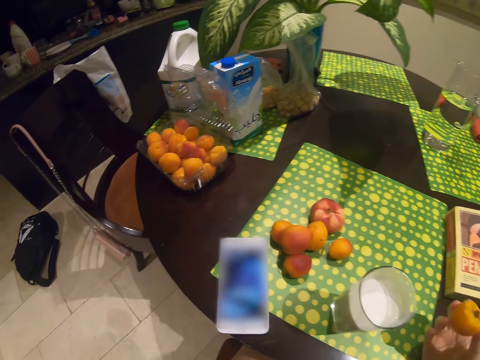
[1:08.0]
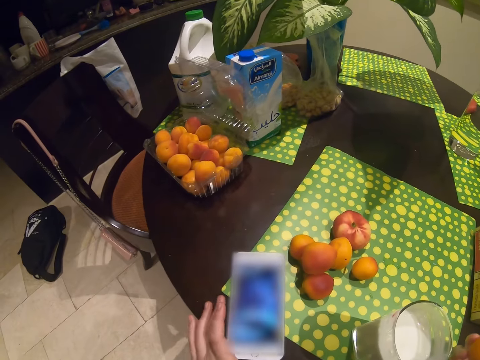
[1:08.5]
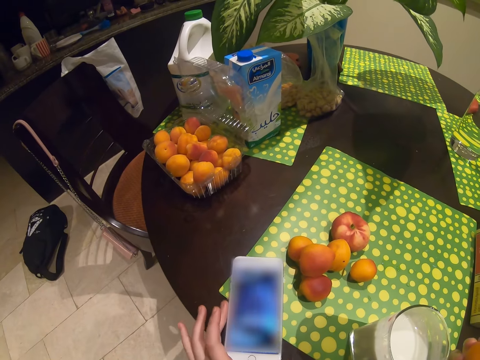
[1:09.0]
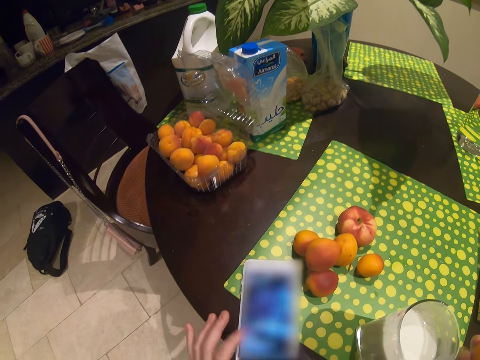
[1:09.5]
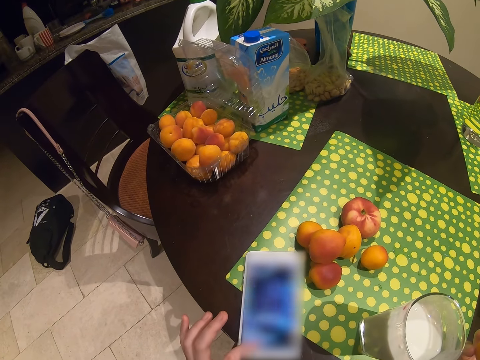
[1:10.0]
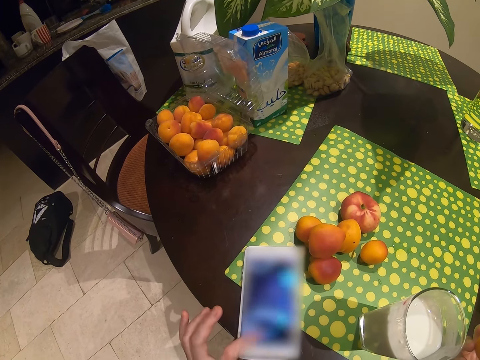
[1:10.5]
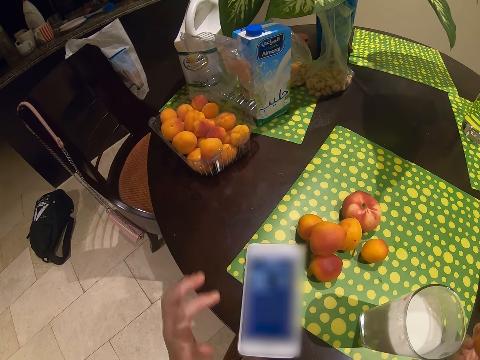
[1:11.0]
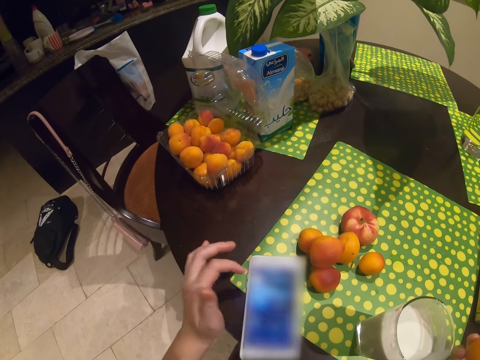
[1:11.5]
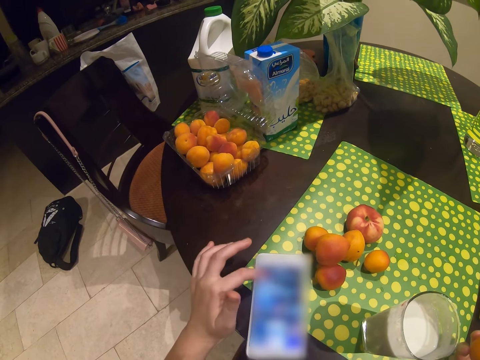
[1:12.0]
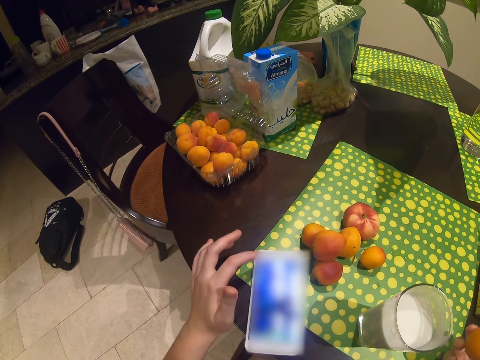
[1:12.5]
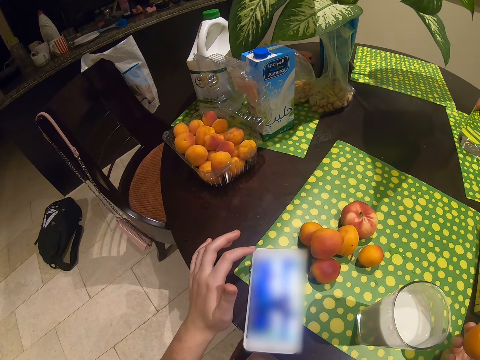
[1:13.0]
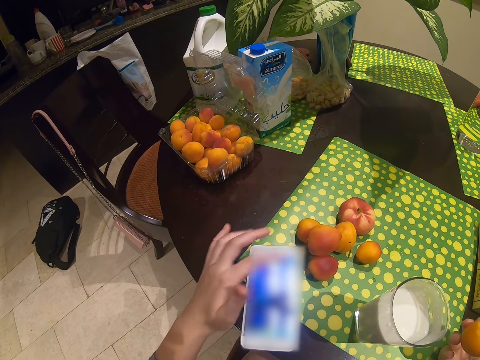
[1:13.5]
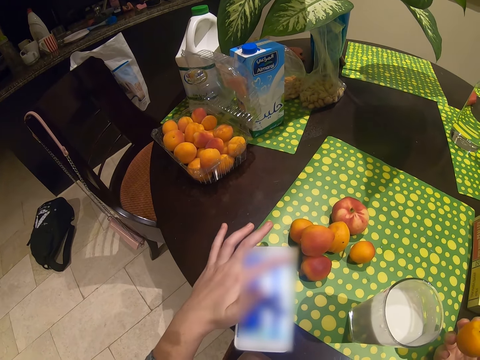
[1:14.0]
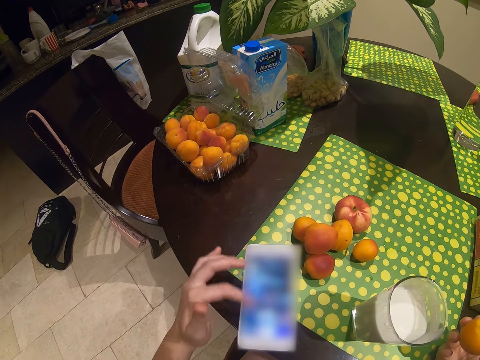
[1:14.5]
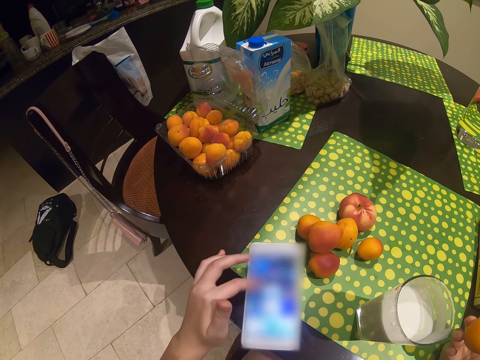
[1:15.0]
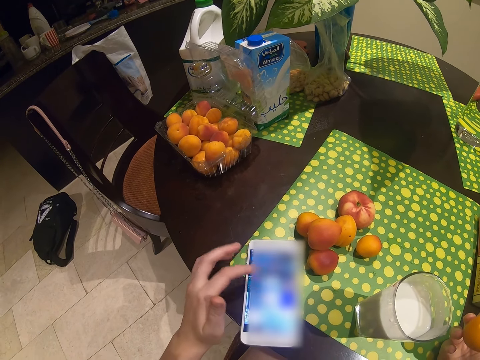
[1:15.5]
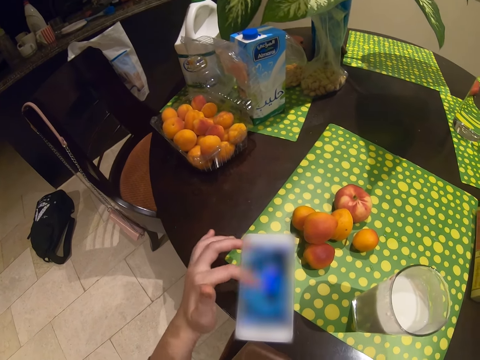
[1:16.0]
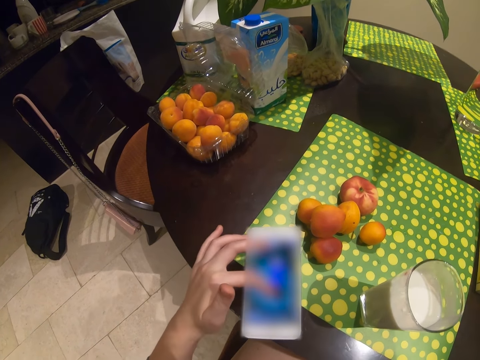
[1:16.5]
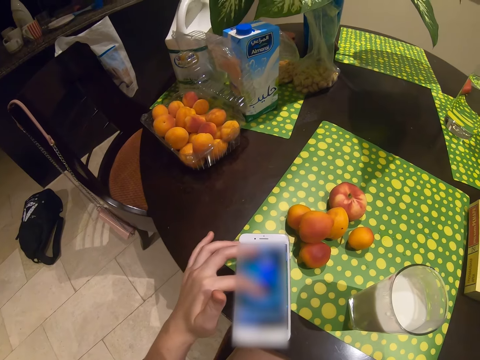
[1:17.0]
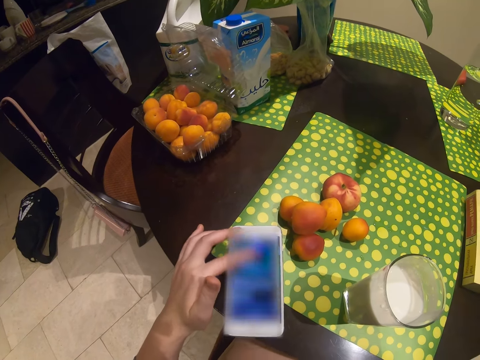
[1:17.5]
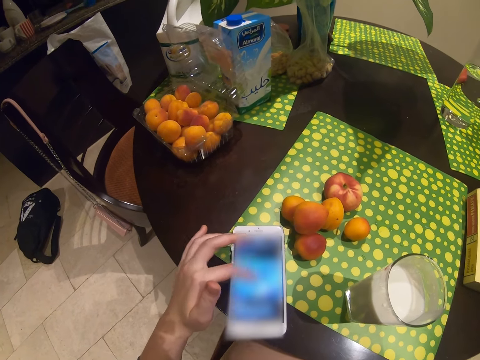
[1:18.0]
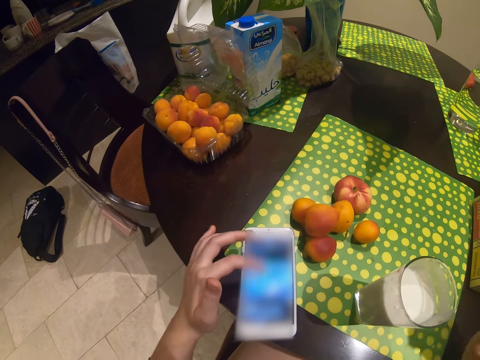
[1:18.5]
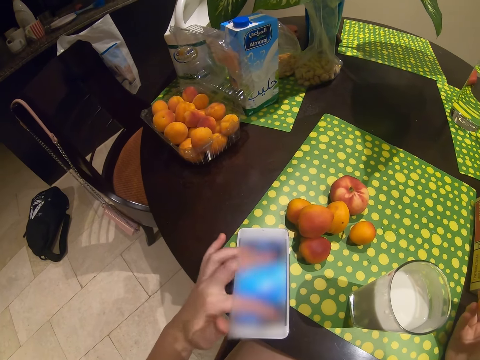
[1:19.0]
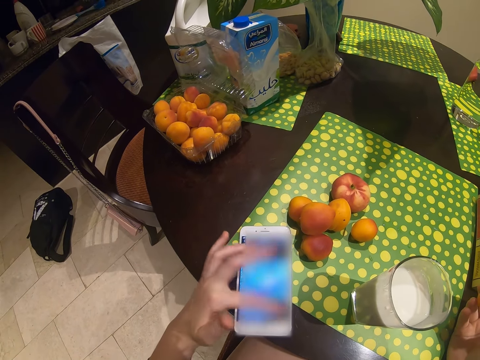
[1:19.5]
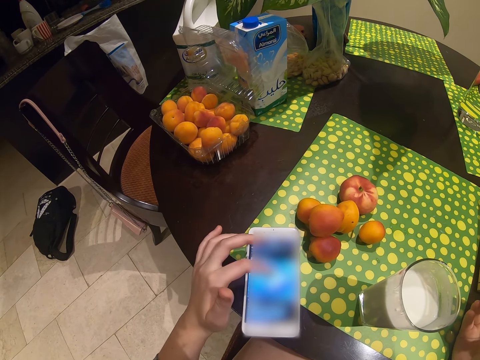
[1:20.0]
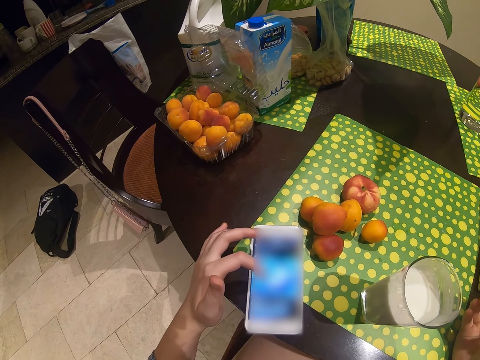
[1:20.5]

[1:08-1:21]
The camera wearer puts the hand on the table. They touch the phone on the table. They dial the phone. They look at the phone screen. They touch the phone screen. They dial the phone. They eat the fruit.

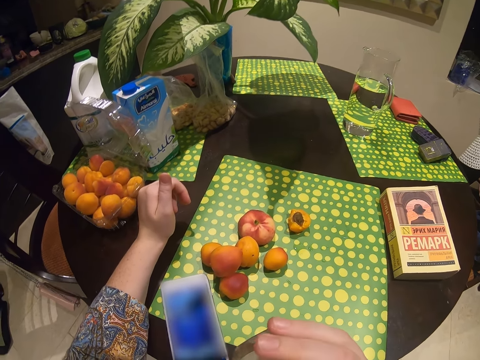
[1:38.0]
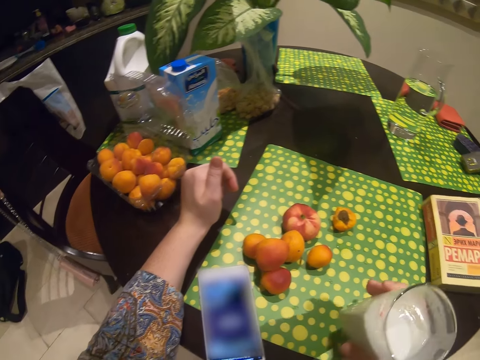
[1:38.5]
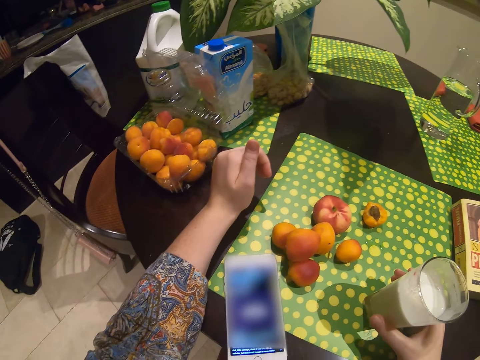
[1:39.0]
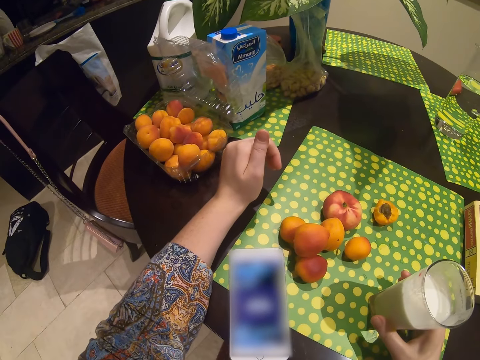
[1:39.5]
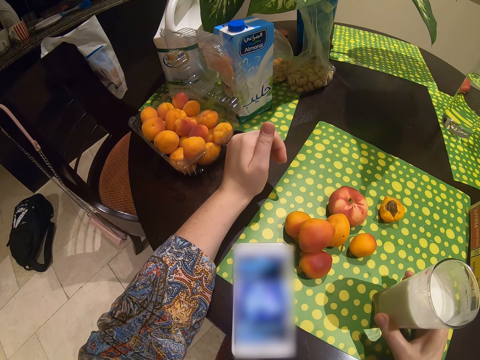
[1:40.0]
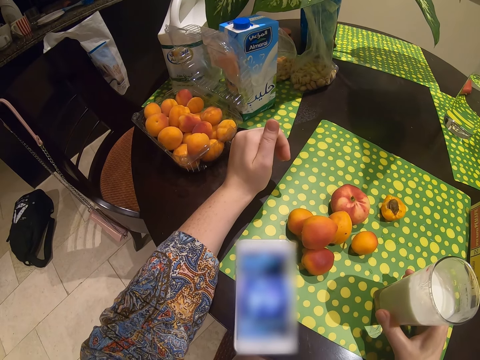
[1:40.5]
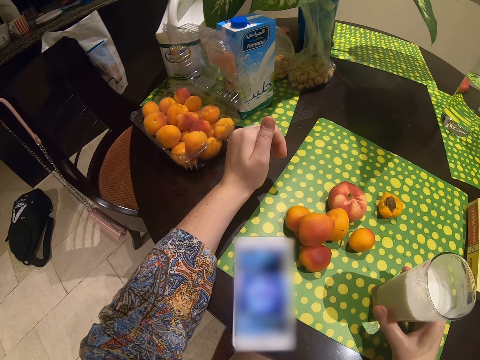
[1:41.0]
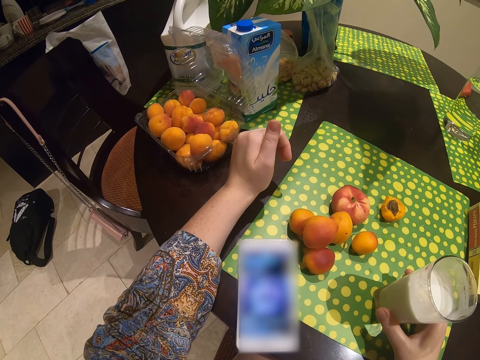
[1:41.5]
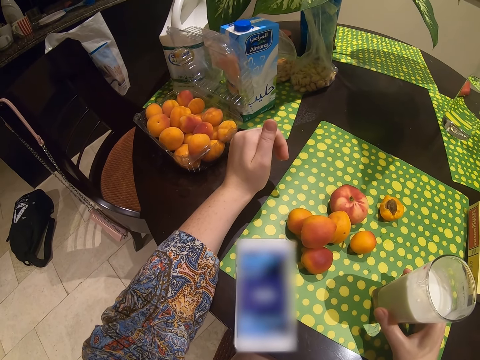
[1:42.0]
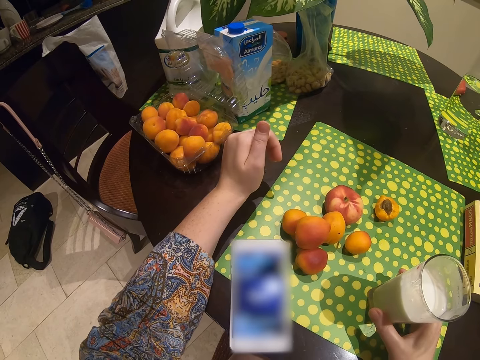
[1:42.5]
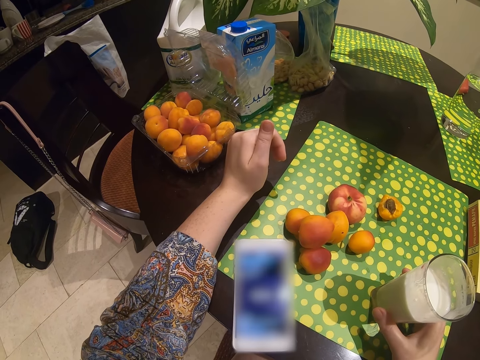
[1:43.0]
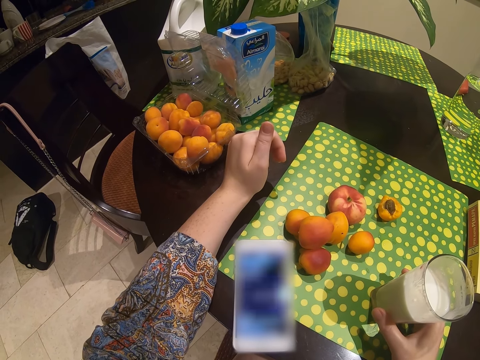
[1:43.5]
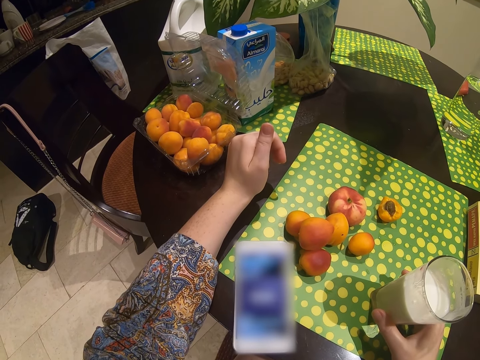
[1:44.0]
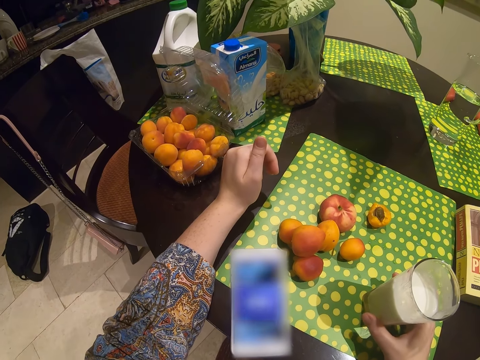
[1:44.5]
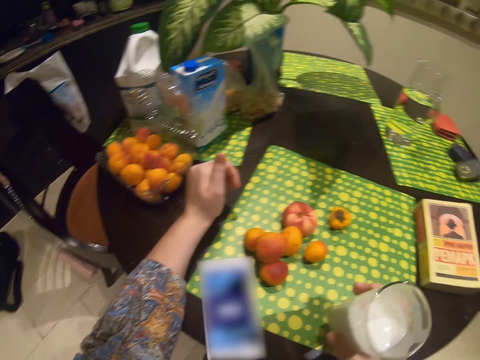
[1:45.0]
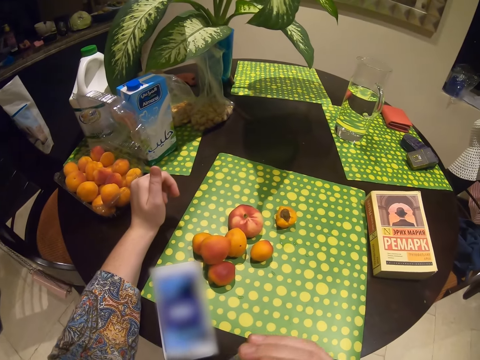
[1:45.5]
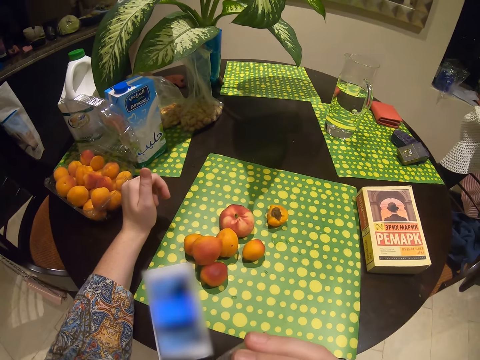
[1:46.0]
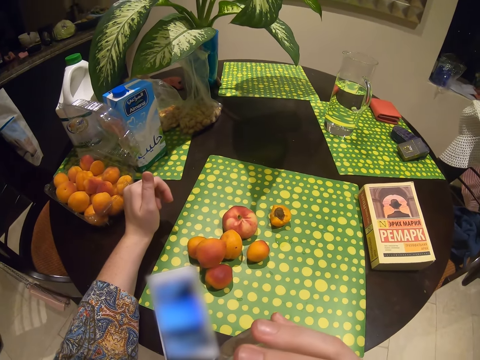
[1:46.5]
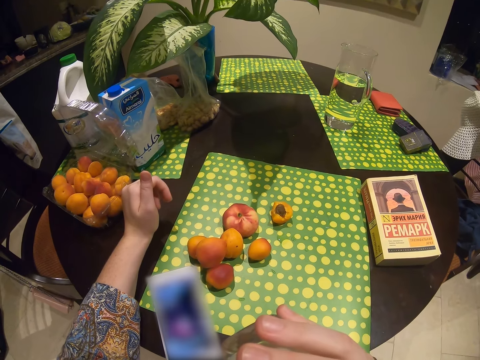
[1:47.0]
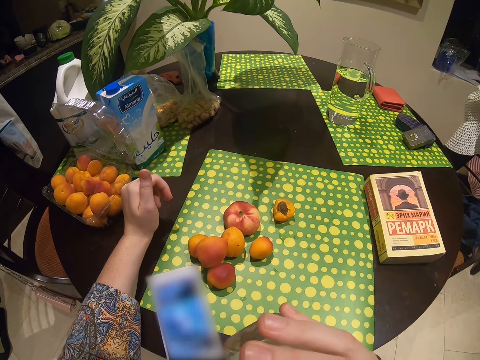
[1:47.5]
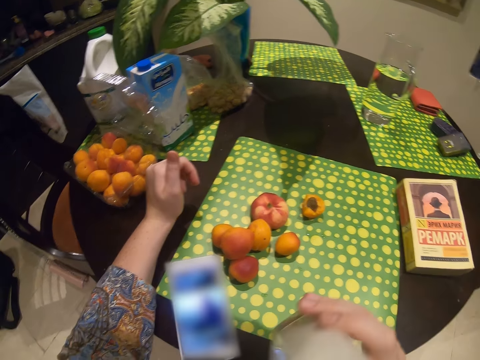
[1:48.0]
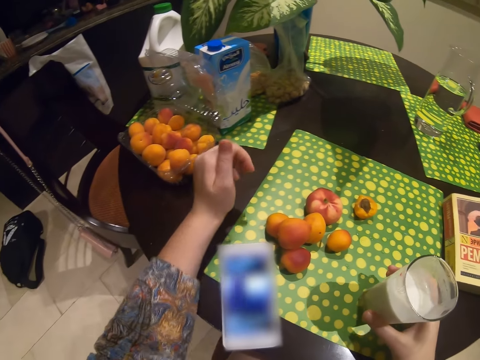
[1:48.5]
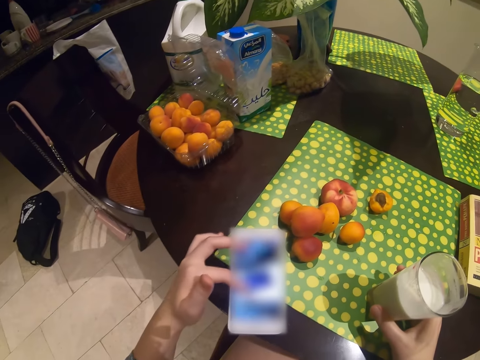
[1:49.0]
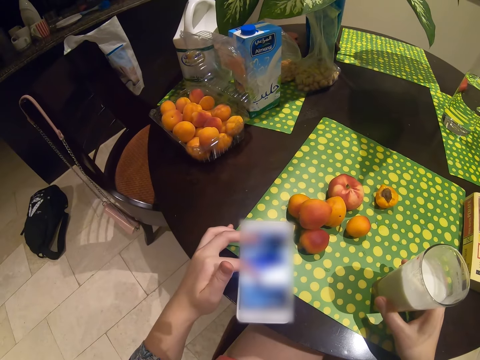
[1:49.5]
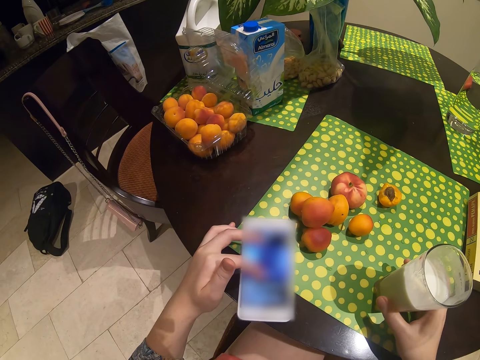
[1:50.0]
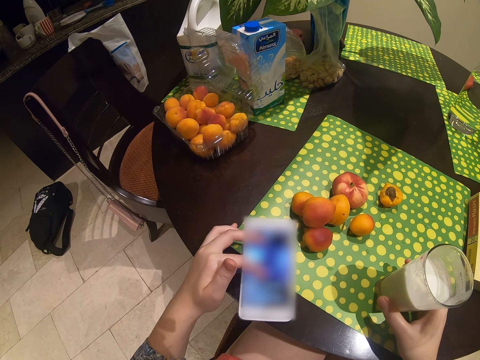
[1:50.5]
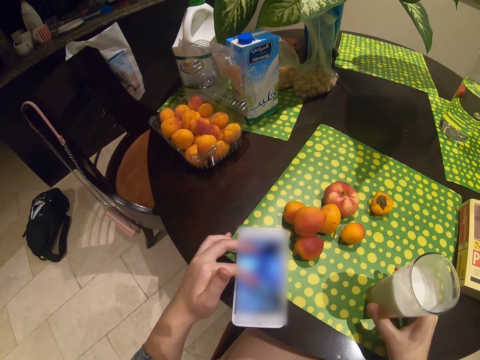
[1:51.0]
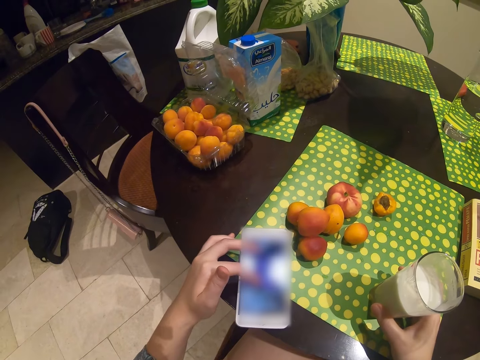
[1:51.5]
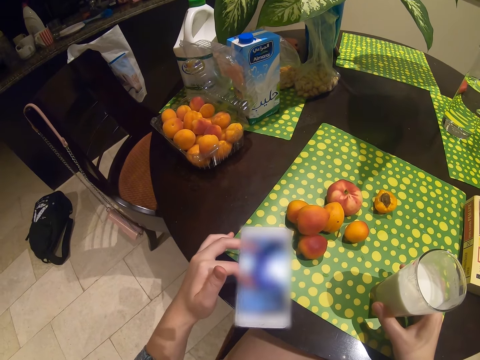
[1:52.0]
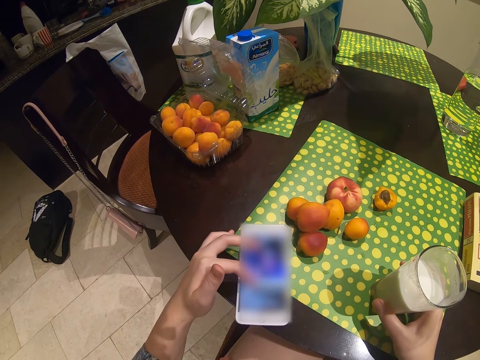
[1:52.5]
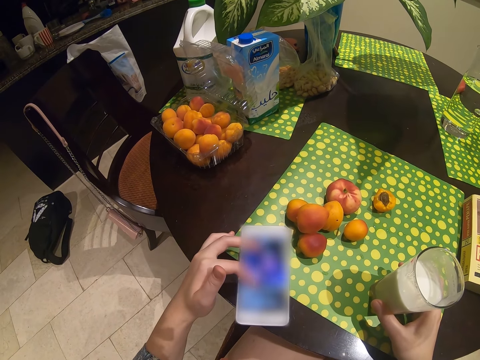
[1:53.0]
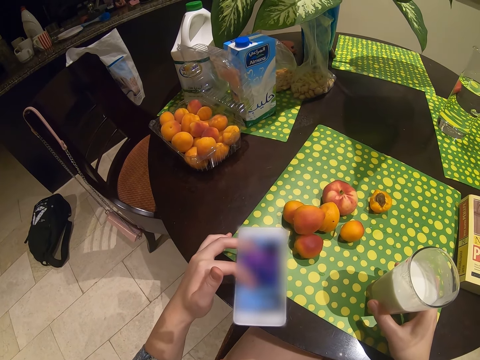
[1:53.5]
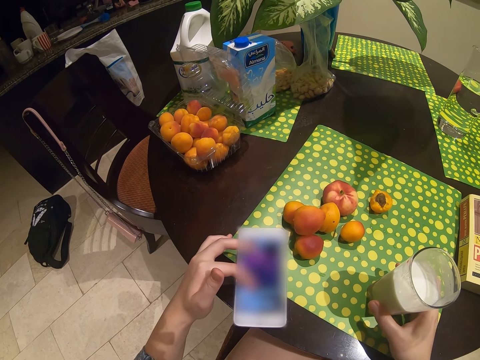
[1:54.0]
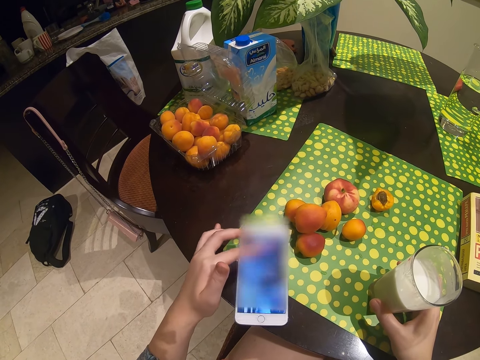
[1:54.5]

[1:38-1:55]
The camera wearer puts a glass of milk on the table. They look at the phone on the table. They take the glass of milk on the table. They drink the milk. They put the glass of milk on the table. They dial the phone. They look at the phone screen. They touch the phone screen.
